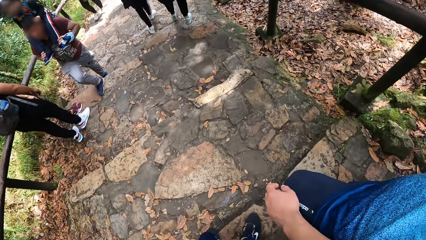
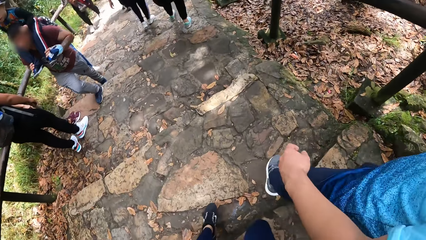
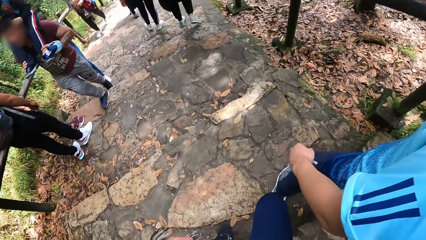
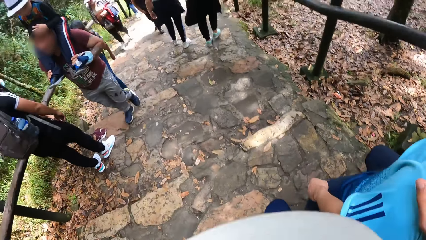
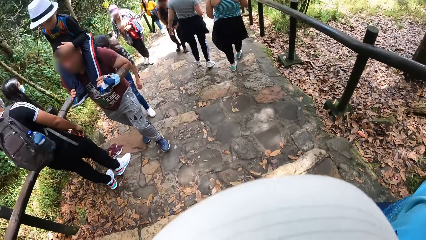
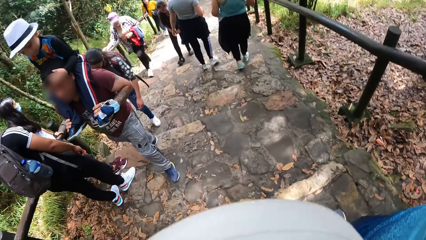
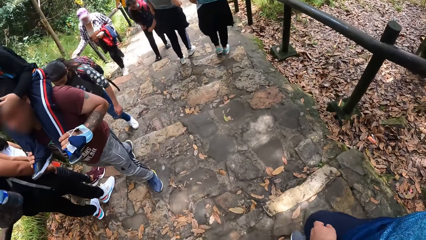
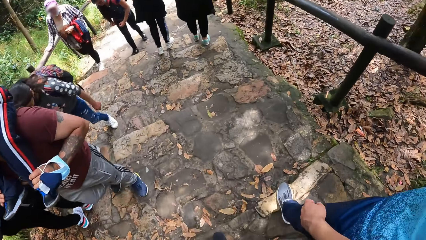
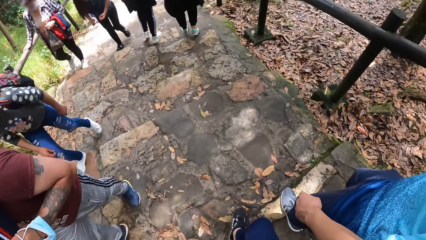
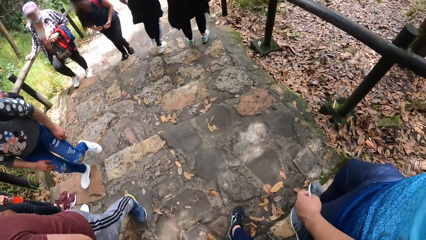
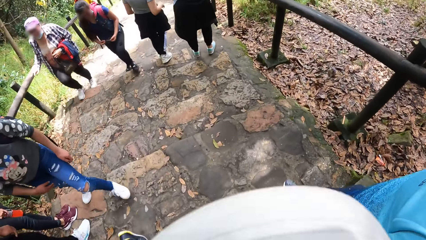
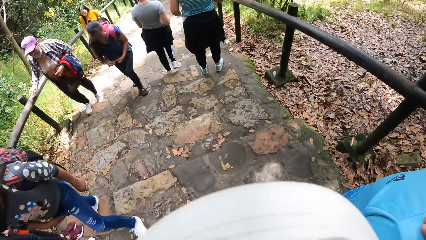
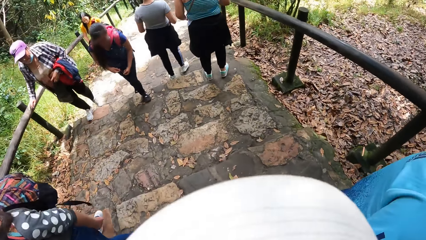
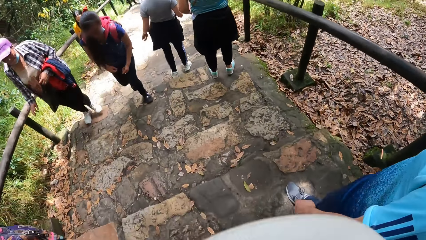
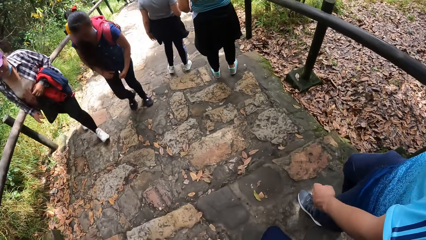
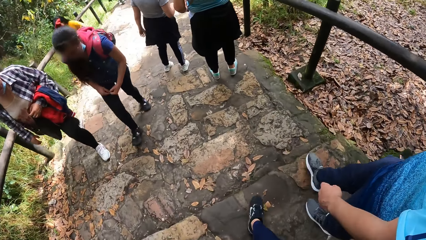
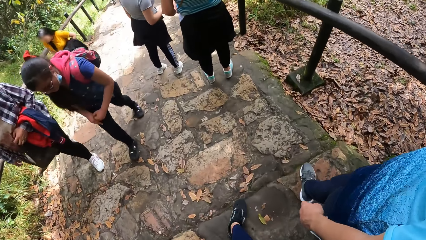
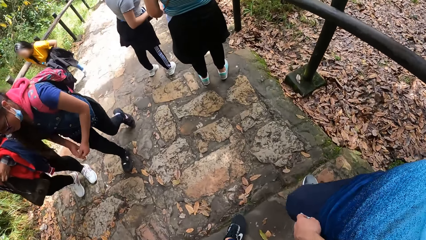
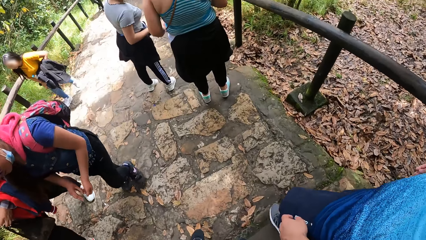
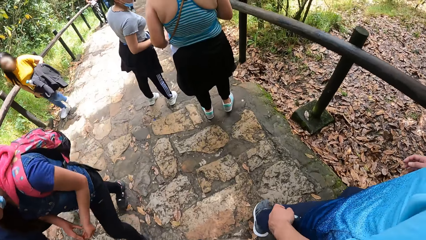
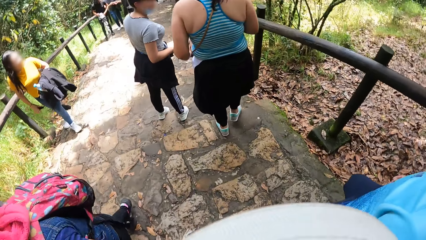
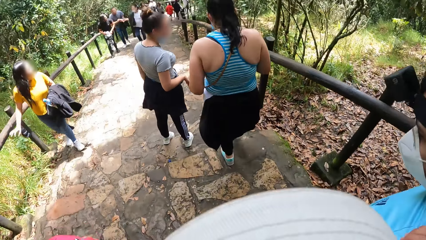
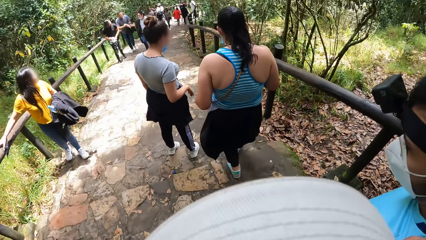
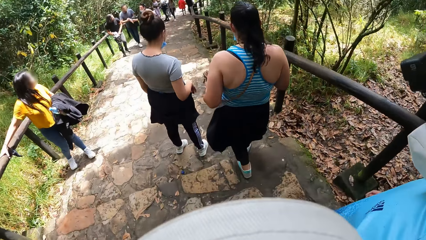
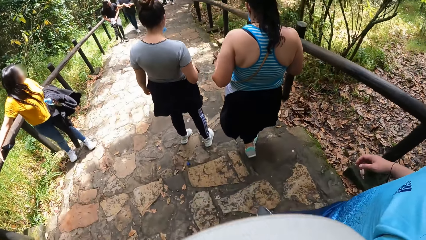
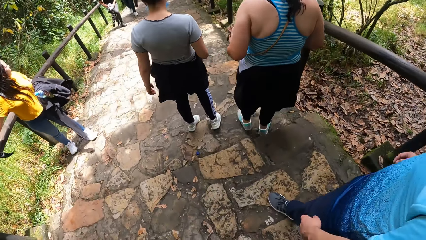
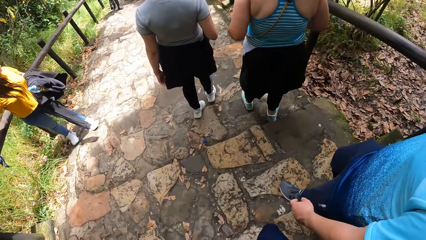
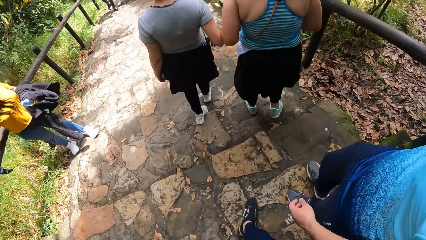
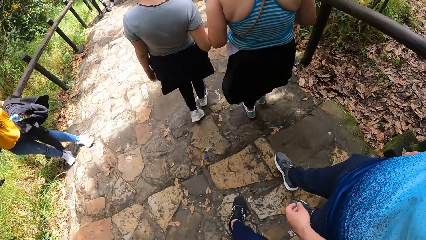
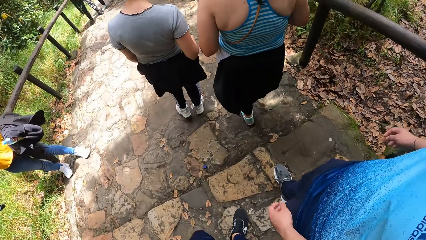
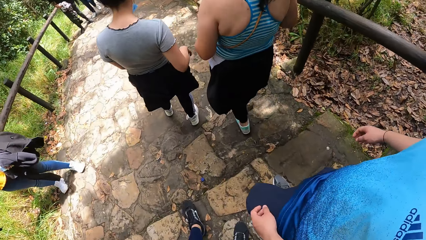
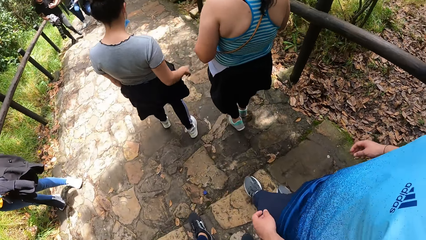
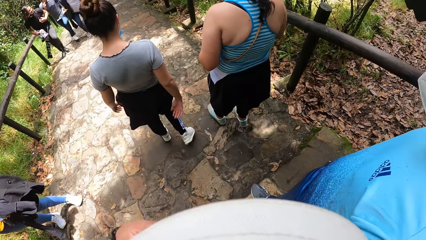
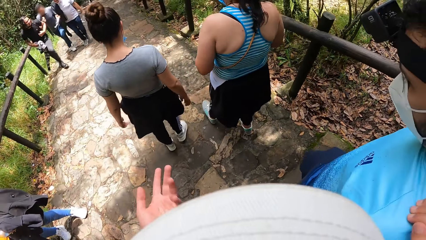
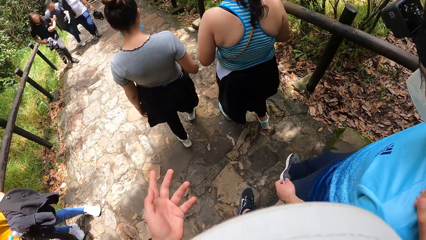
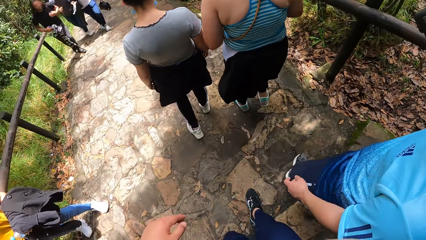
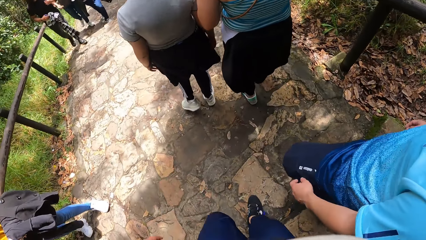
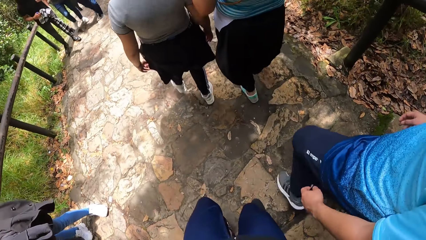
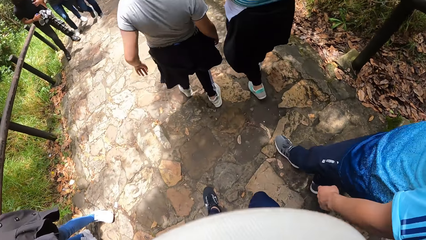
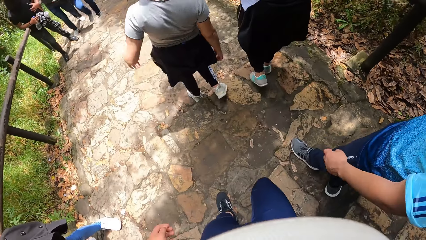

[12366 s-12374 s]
A group of people walks past the camera wearer.

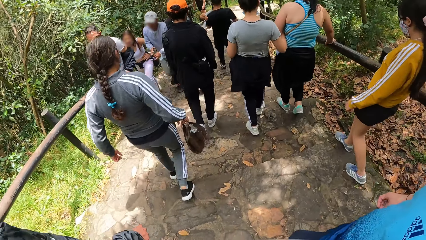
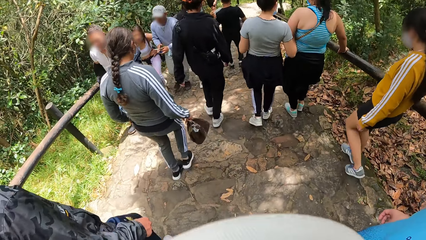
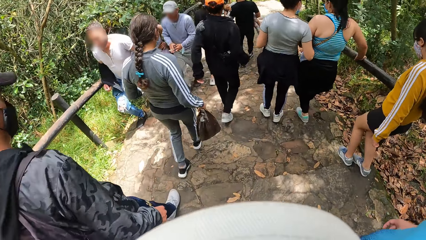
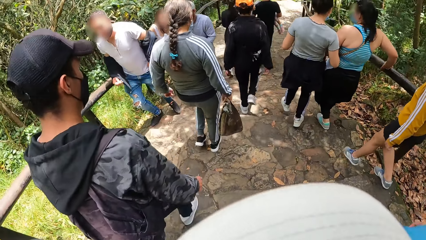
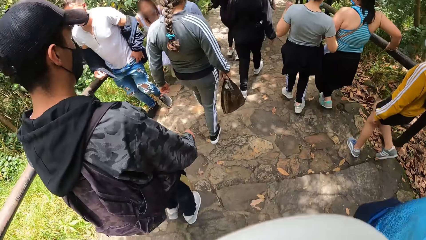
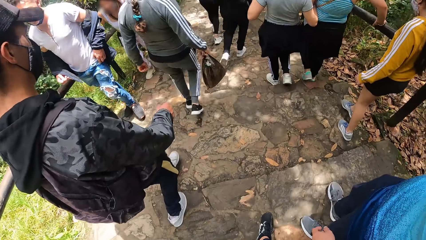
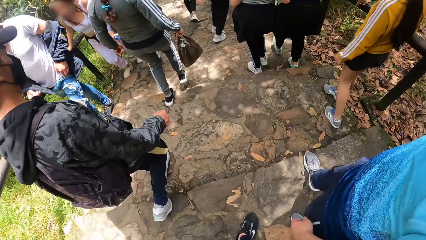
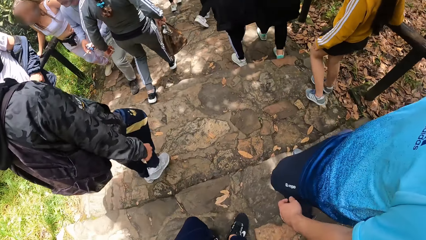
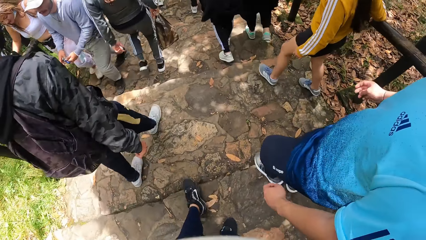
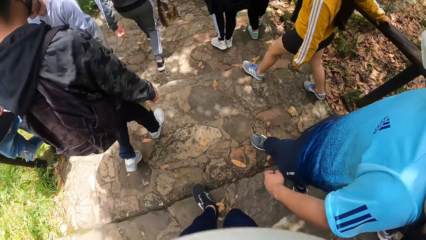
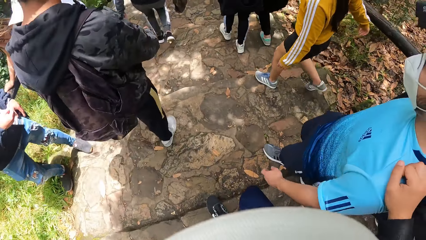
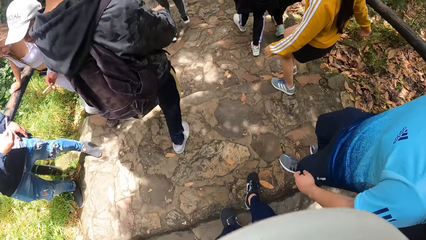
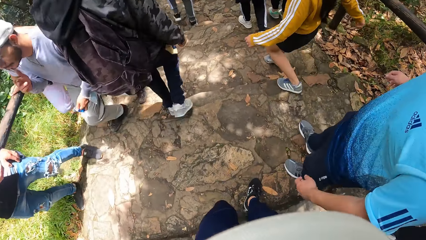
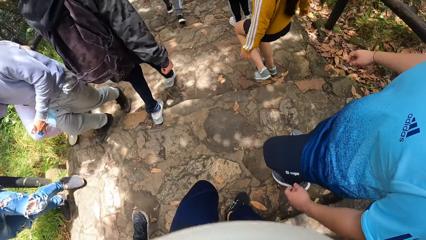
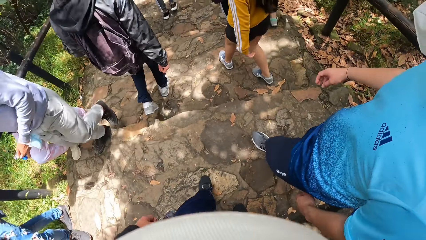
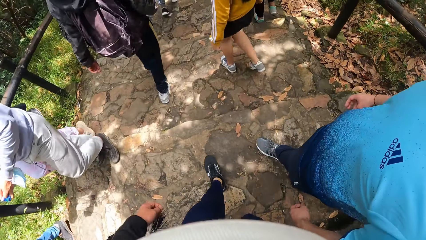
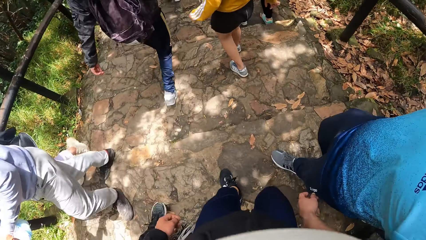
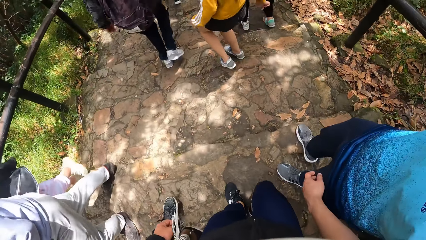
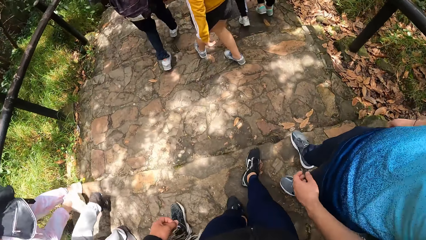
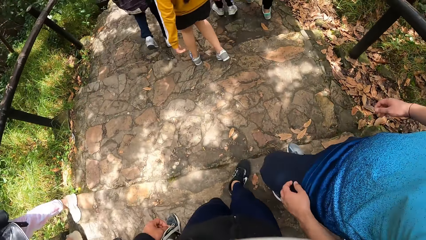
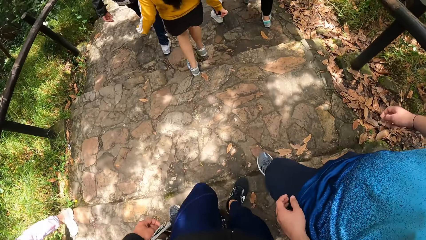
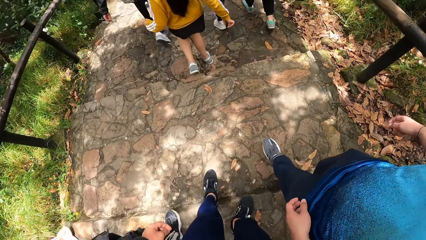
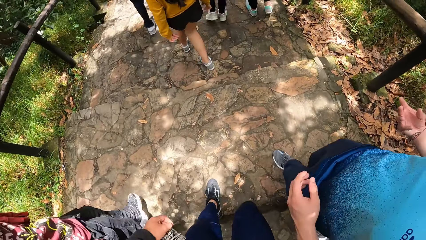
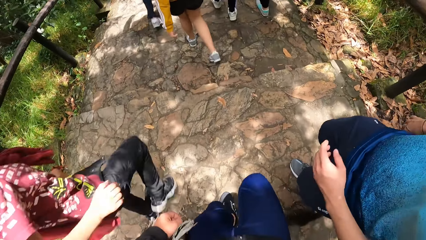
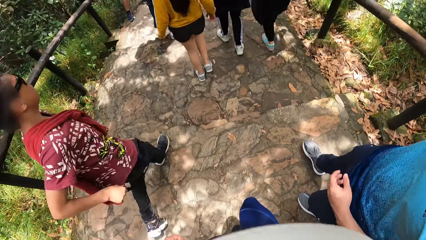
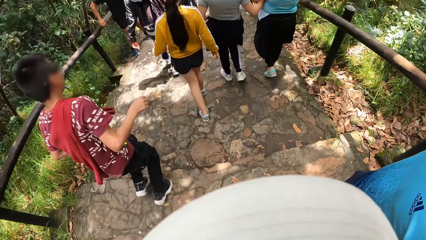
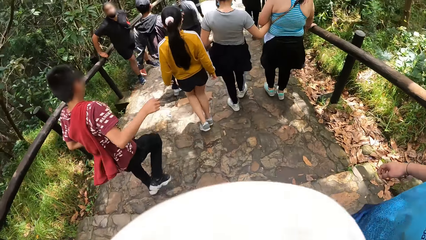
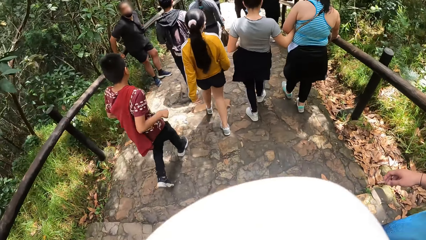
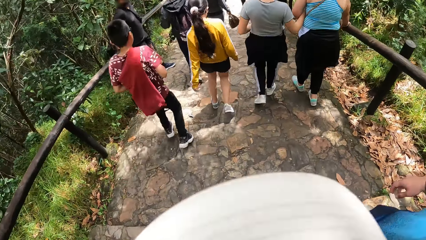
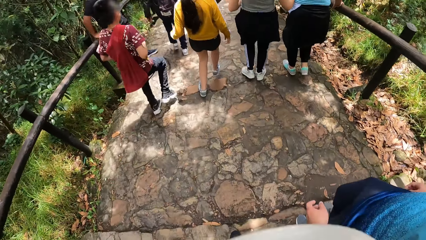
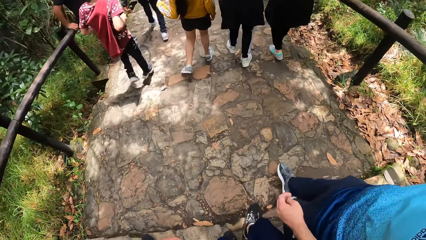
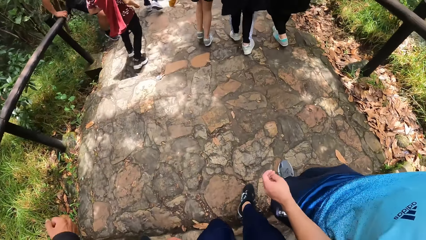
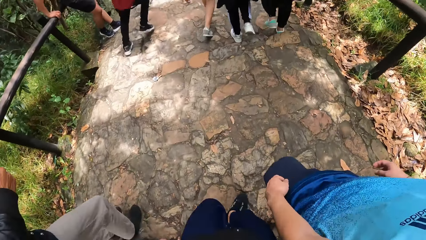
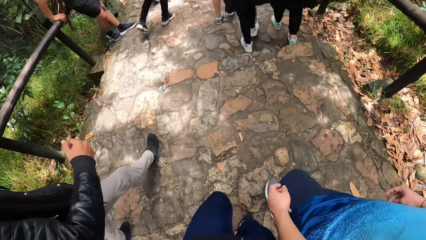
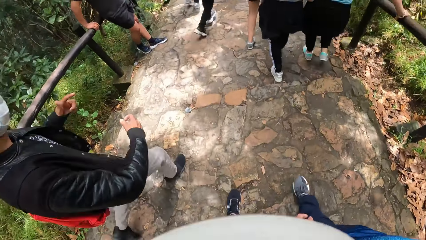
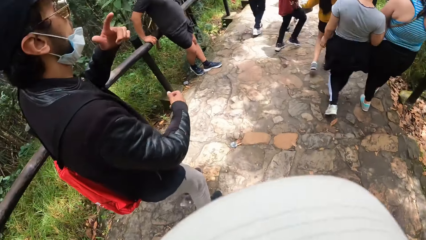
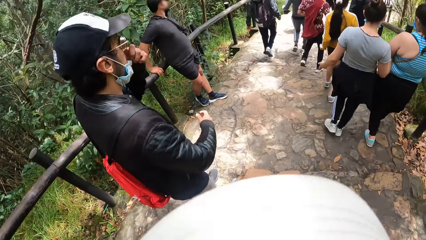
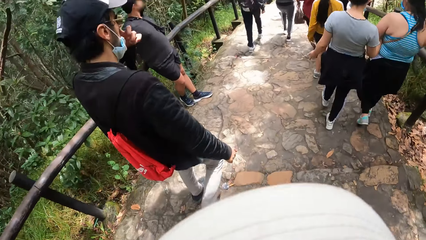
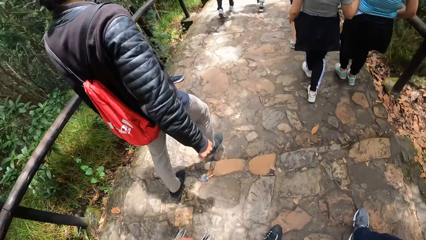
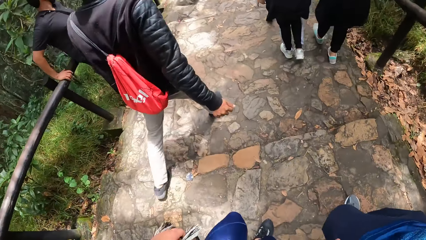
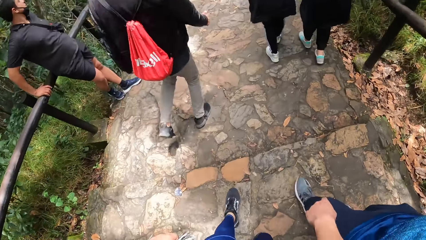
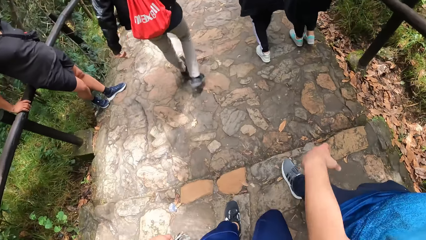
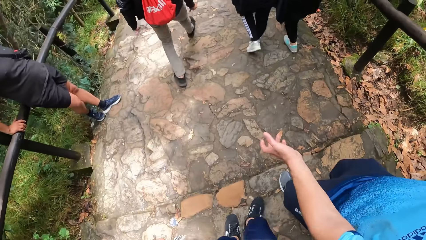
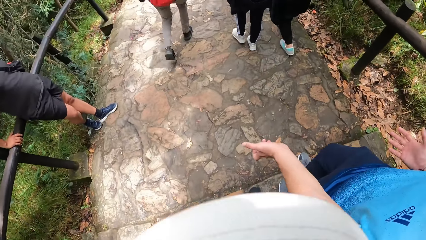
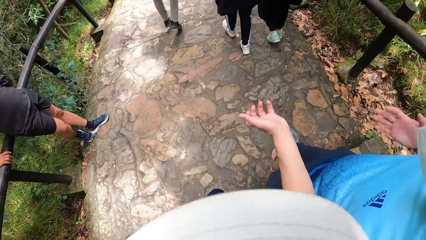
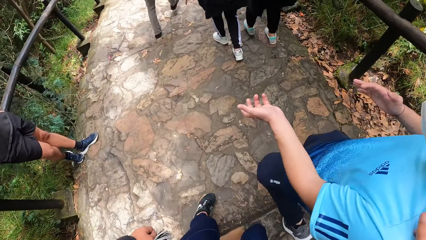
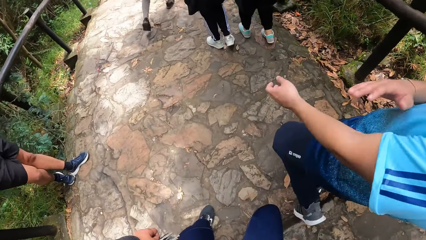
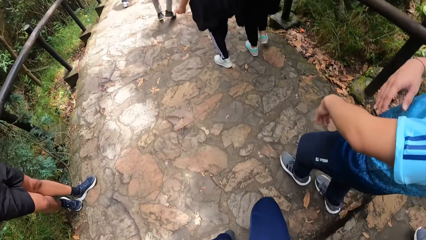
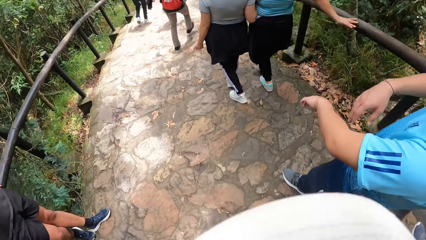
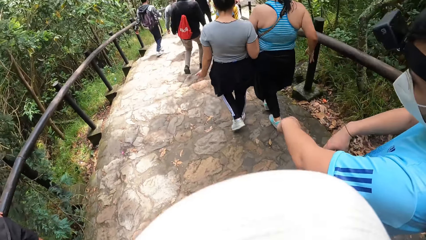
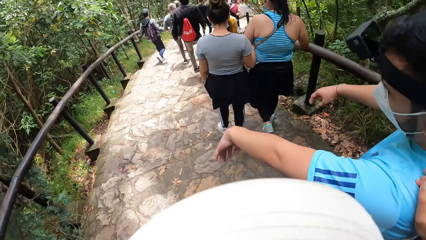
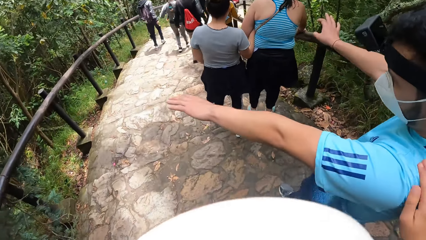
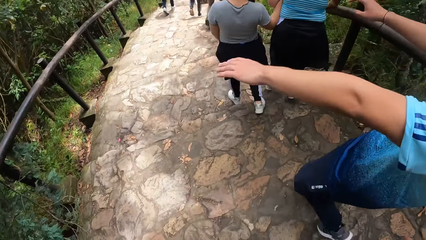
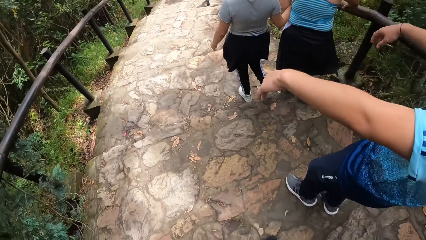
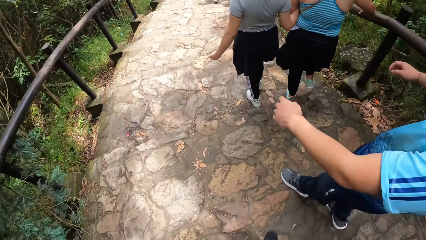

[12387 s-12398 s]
A group of people walks past the camera wearer. The man stretches out his hands.
